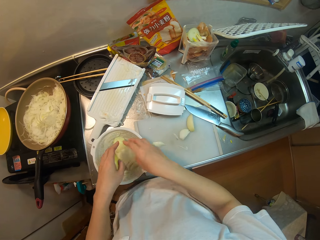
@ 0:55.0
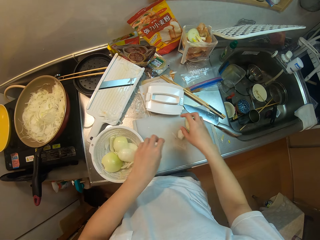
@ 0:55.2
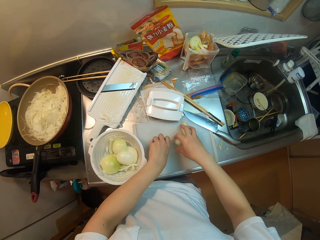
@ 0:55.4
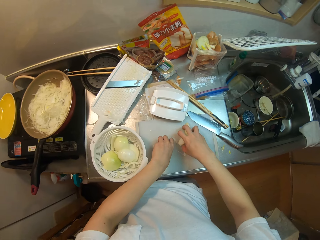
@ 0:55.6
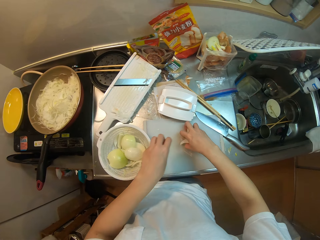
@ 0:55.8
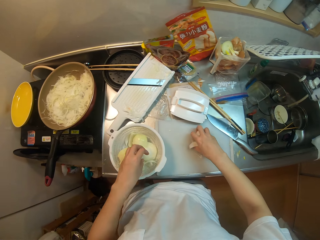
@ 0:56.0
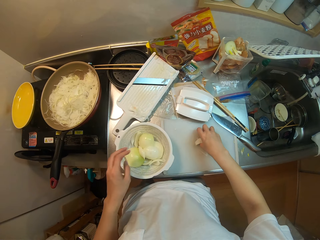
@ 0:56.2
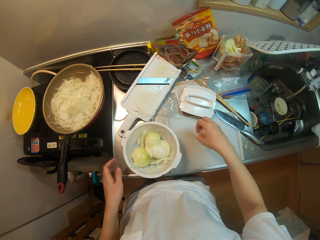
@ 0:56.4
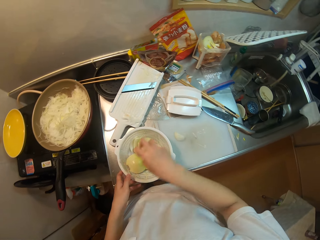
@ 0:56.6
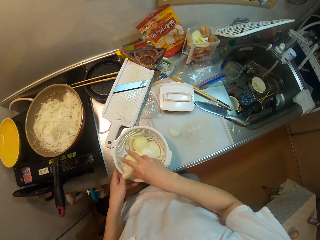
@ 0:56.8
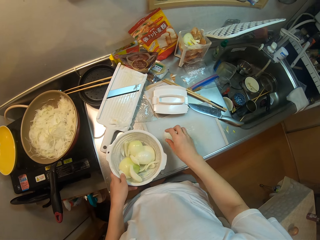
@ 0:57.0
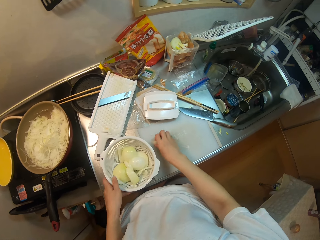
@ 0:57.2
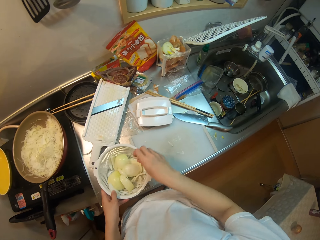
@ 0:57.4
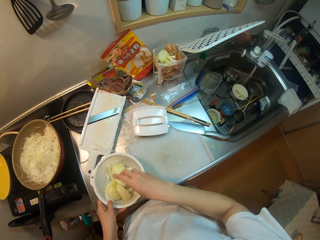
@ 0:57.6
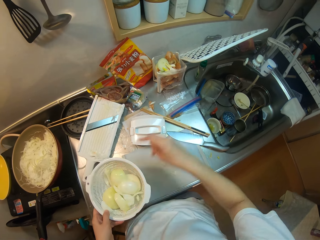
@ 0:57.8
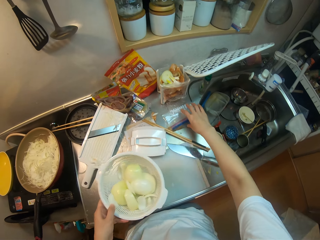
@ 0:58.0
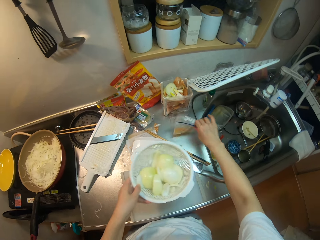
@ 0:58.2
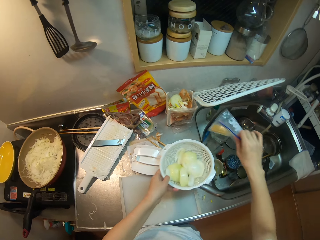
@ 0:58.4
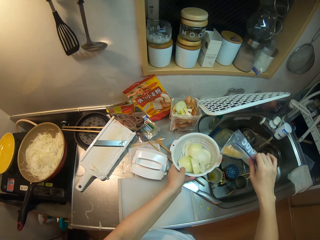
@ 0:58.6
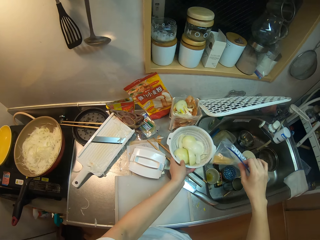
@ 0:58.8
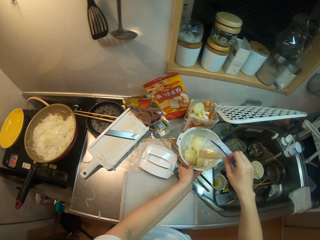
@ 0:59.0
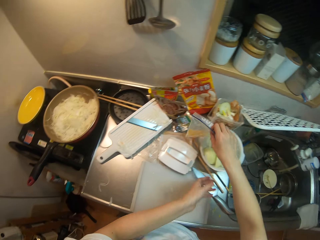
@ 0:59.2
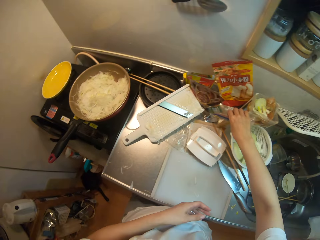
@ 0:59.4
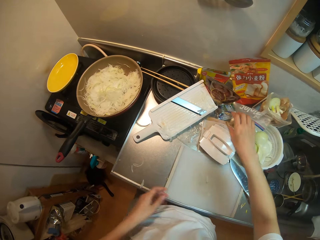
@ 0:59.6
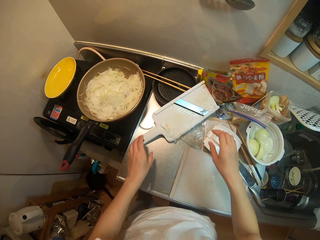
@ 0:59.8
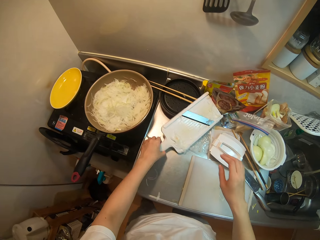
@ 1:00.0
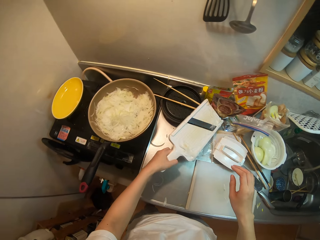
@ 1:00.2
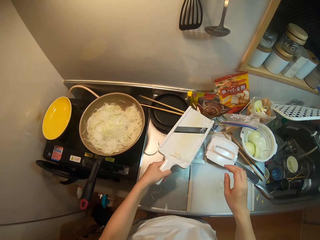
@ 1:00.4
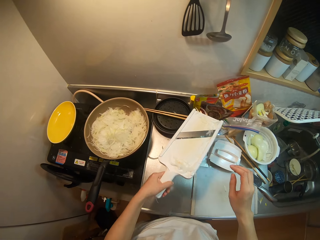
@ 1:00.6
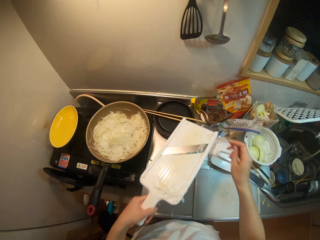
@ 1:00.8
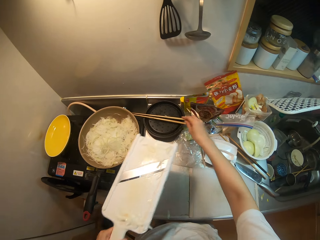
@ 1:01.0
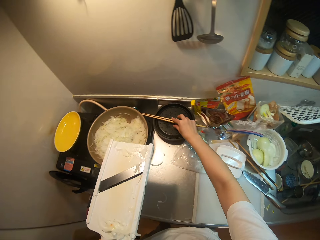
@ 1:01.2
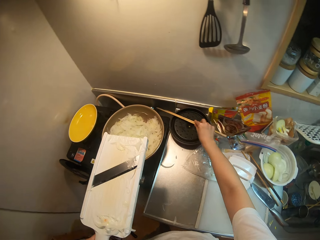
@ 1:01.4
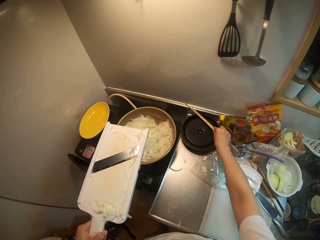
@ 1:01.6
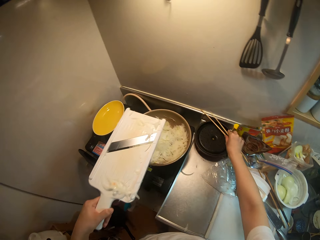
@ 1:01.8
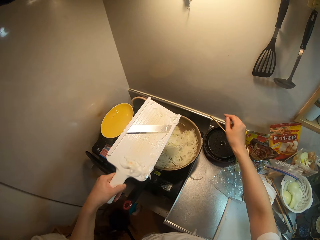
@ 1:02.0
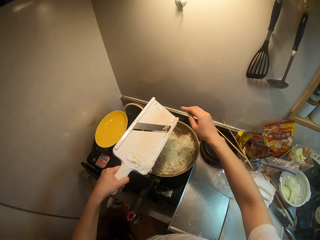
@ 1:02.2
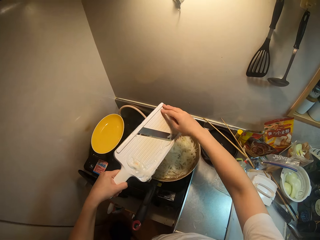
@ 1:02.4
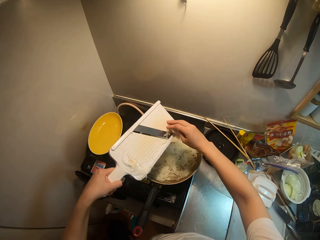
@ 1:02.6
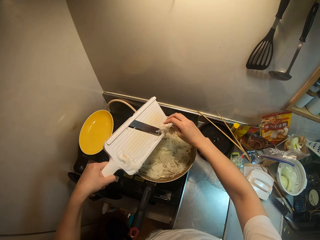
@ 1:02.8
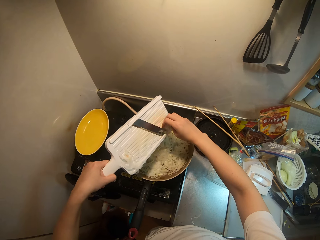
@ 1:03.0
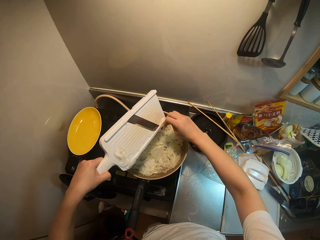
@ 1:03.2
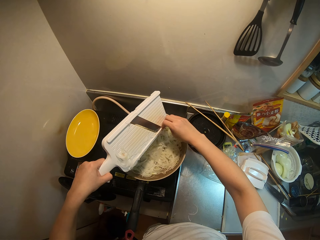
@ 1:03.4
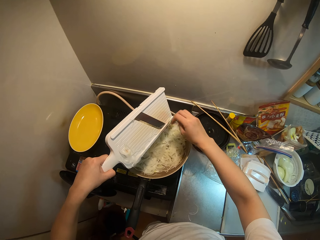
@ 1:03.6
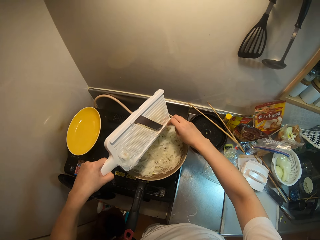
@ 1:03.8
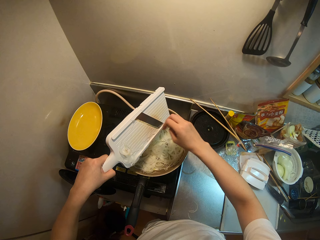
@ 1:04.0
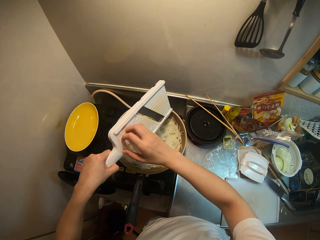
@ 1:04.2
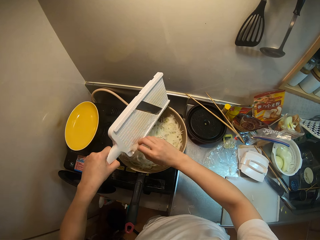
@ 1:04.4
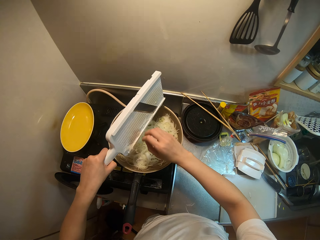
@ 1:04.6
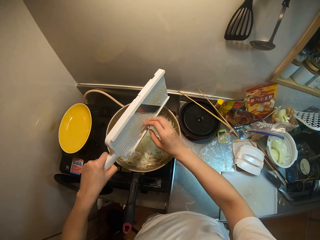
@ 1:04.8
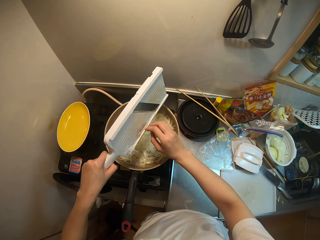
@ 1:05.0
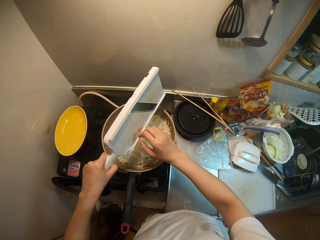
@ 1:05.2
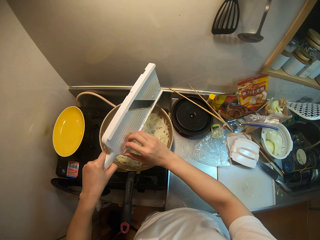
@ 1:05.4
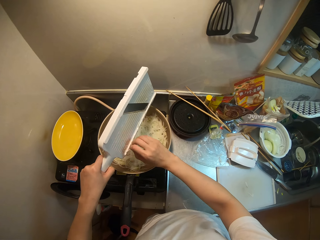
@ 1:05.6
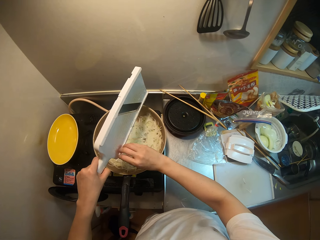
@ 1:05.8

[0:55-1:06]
The camera wearer places the chayote in the sieve. She picks up the chayote on the table and places the chayote in the sieve. She takes the bowl strainer. She picks up the chayote on the table and places the chayote in the sieve. She picks up a nylon on the table. She moves the sieve on the table. She puts down the bowl strainer. She drops the nylon on the table. She picks up the mandolin grater on the table. She moves the chopsticks on the table. She pours the chayote on the grater into the frying pan. She removes the grated turnip on the mandolin grater with her hand.

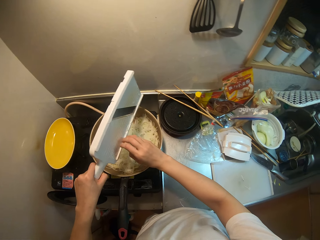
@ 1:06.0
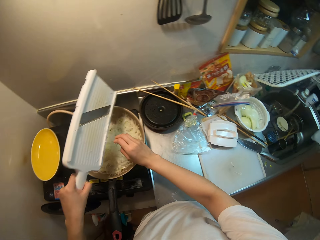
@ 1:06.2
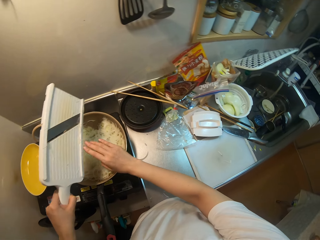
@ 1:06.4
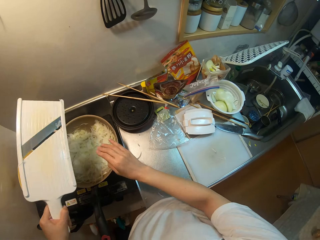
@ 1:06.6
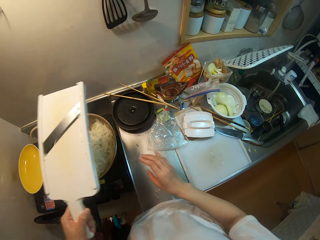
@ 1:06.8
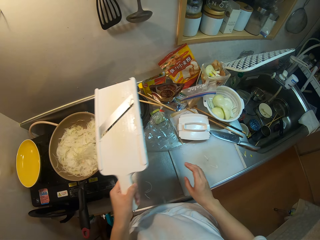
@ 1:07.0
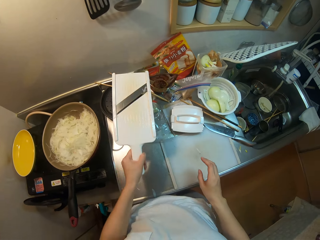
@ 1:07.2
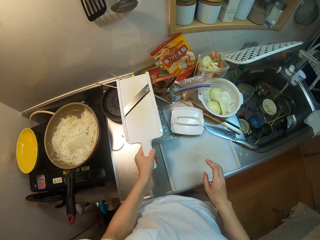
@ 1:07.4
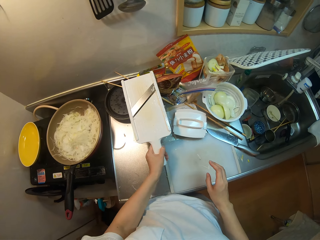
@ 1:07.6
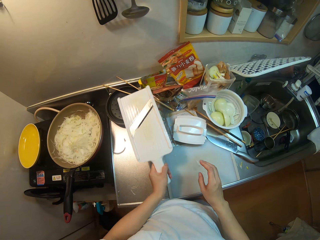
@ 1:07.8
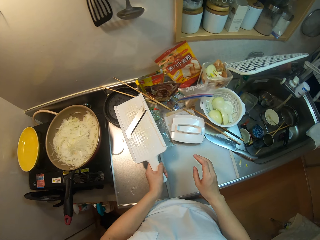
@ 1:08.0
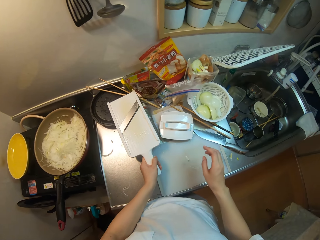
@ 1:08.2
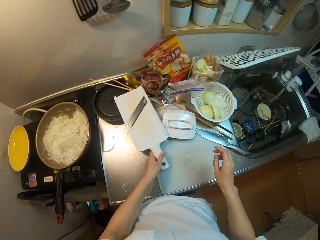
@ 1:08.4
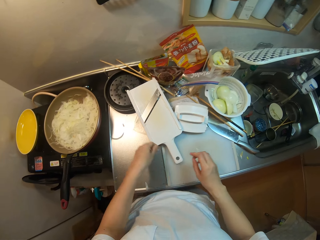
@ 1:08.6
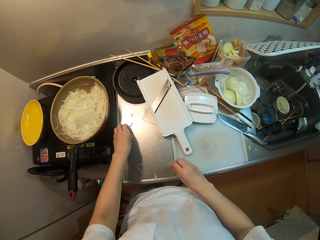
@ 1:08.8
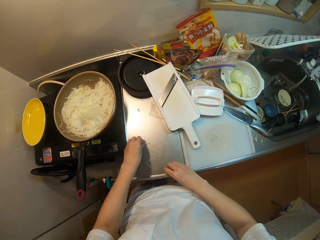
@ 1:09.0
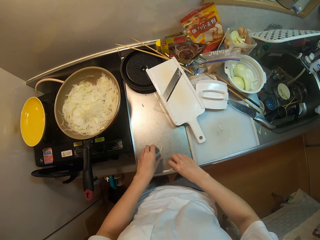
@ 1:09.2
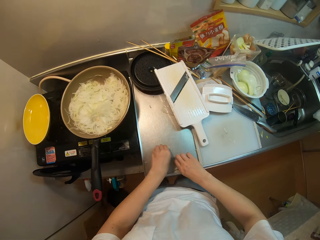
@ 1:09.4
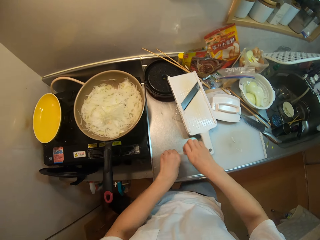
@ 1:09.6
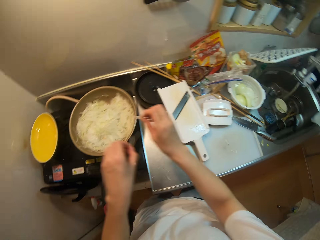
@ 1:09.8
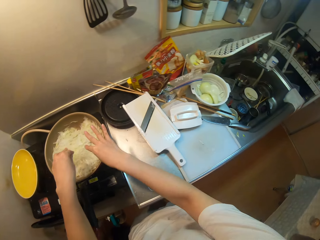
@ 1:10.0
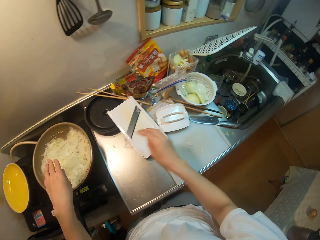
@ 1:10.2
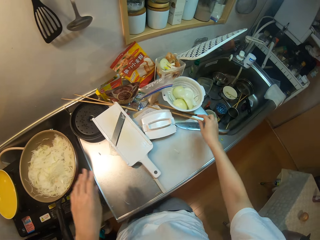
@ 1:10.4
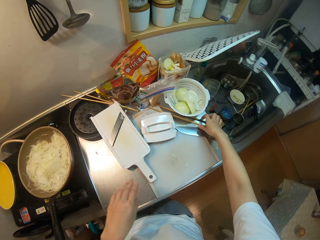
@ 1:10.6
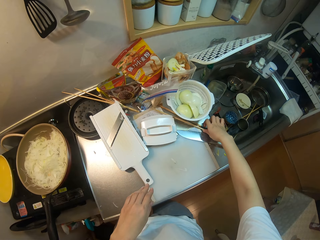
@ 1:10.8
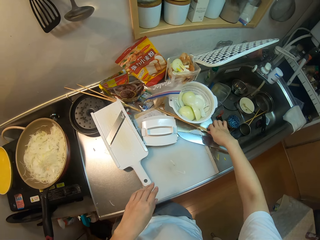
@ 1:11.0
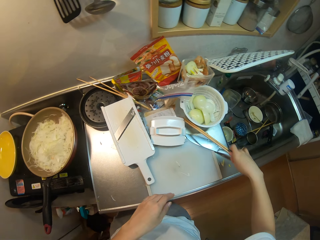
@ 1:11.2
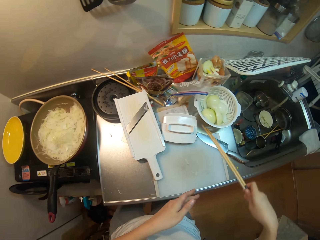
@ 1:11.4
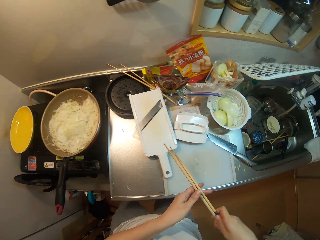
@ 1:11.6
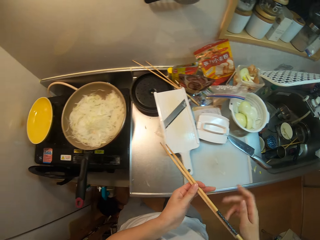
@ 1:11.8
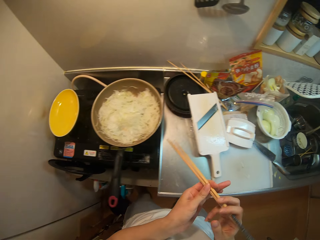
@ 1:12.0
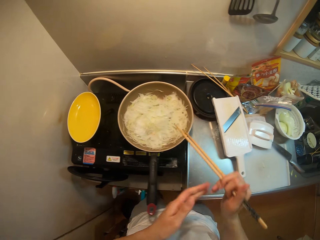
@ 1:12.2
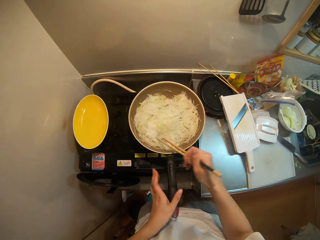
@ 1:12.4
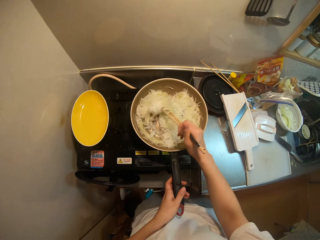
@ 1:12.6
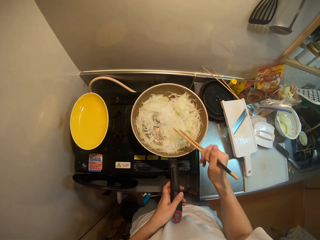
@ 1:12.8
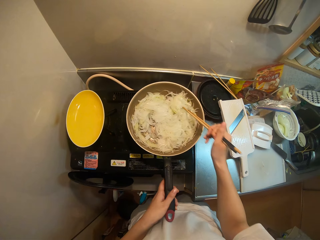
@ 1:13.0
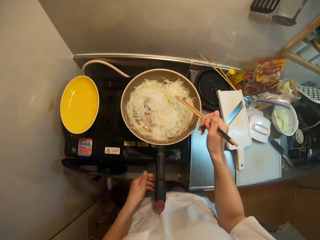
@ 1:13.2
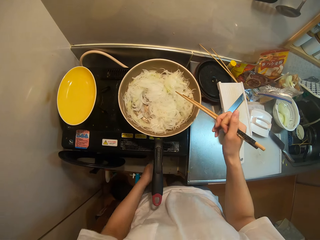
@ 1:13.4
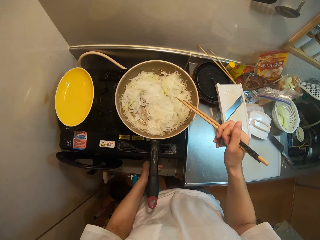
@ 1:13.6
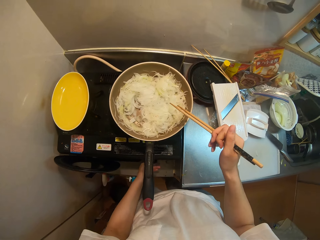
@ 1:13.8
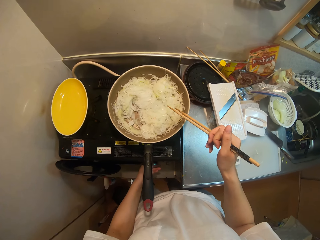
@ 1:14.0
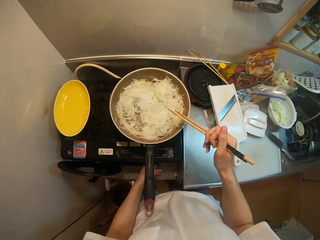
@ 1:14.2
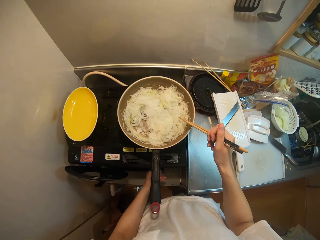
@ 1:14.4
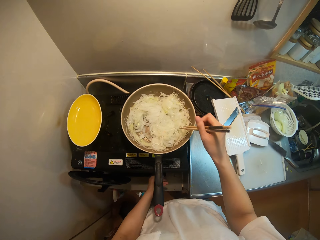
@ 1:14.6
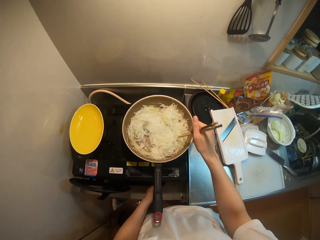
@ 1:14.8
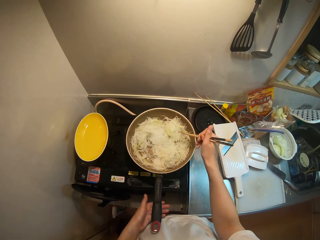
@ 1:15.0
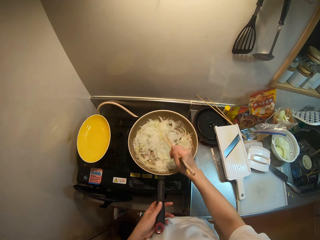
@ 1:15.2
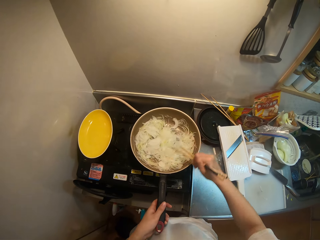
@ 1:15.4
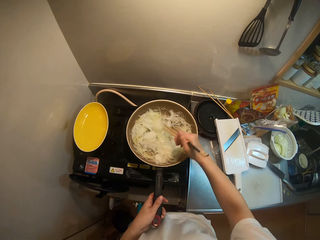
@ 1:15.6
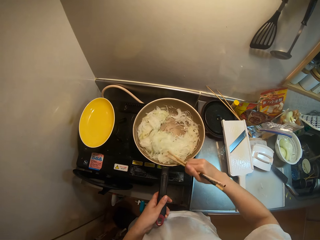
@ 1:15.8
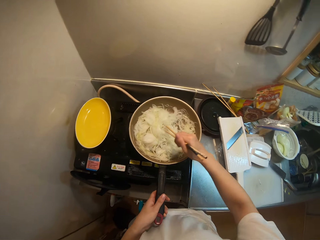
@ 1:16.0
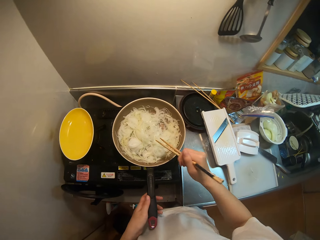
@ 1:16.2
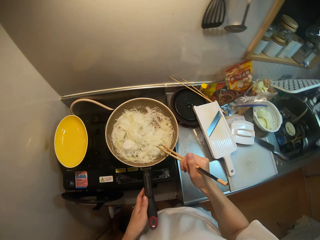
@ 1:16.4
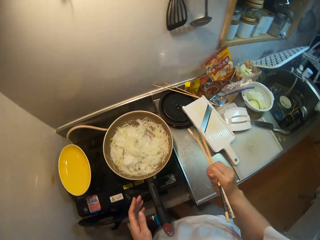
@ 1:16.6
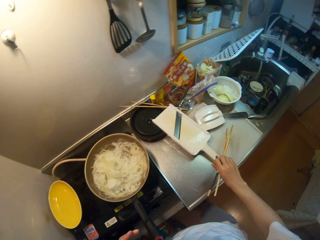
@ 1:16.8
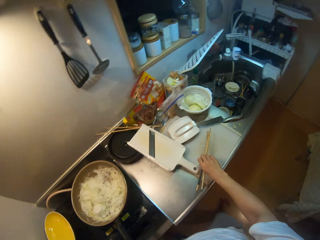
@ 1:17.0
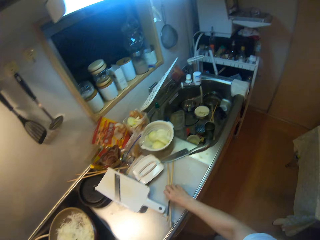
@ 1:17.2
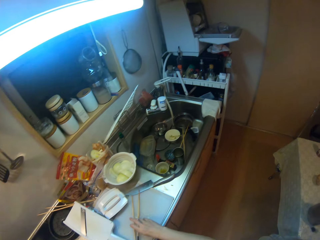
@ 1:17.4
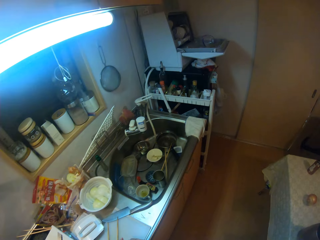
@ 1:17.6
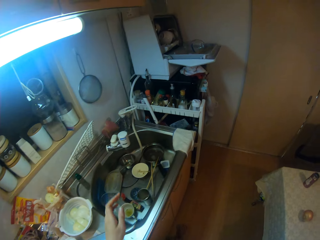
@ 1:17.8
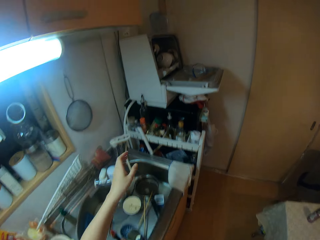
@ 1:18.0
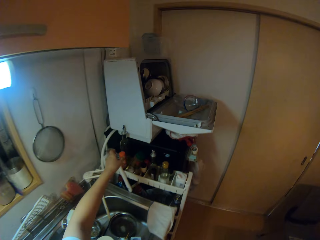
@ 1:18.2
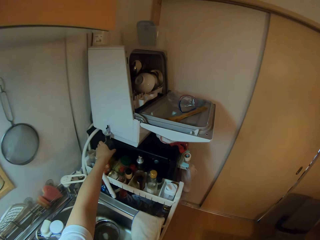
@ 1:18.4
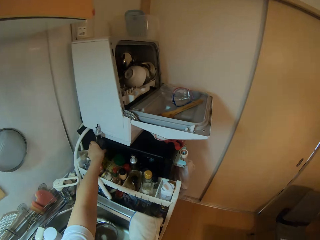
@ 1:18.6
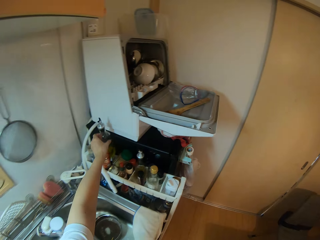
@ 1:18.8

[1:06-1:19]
The camera wearer places the grater on the table. She picks up the chayote on the table with her hands. She pours the chayote into the frying pan. She picks up other chopsticks on the table. She moves the chopsticks in her hands. She stirs the food in the frying pan with the chopsticks. She adjusts the stove with her left hand. She stirs the food in the frying pan with the chopsticks. She holds the pan handle. She places the chopsticks on the table.
